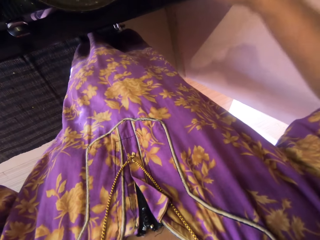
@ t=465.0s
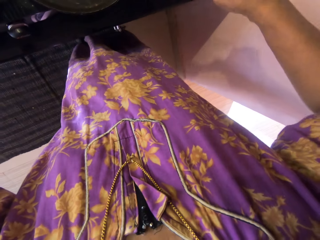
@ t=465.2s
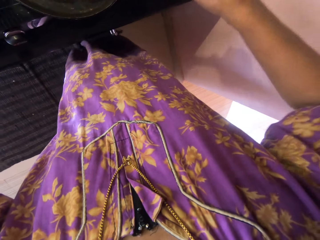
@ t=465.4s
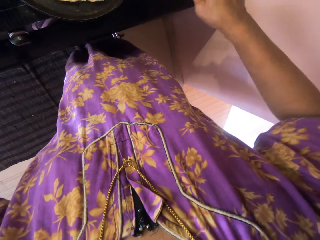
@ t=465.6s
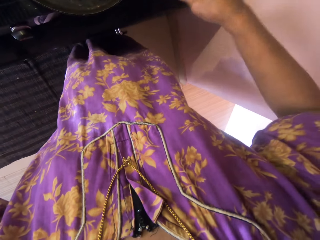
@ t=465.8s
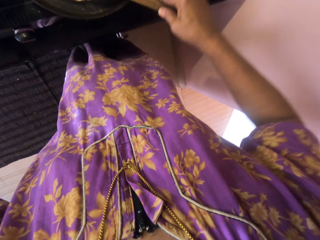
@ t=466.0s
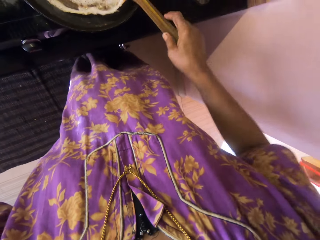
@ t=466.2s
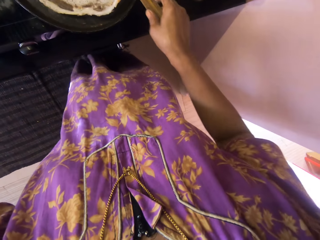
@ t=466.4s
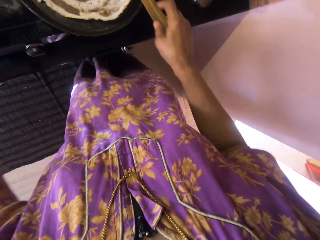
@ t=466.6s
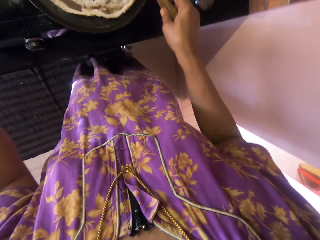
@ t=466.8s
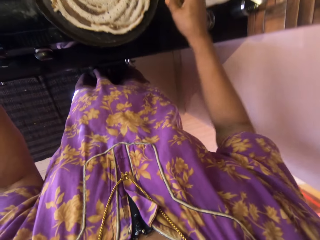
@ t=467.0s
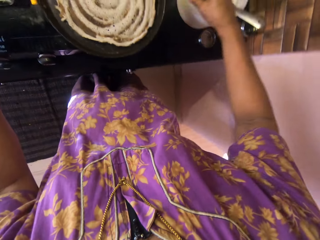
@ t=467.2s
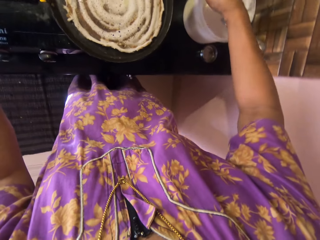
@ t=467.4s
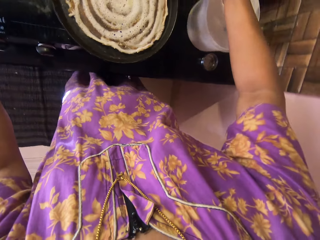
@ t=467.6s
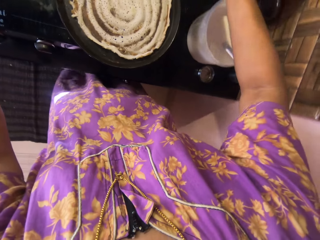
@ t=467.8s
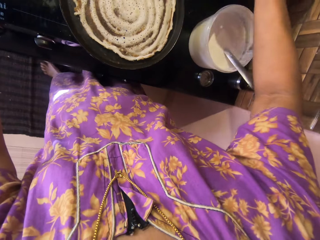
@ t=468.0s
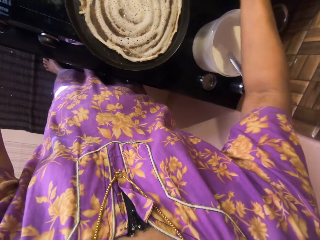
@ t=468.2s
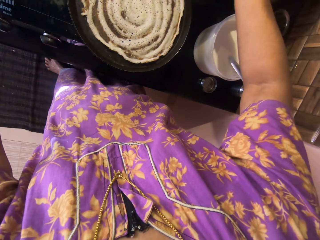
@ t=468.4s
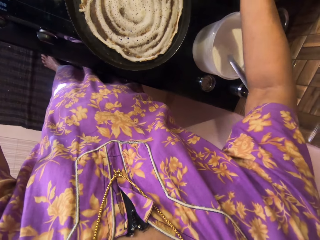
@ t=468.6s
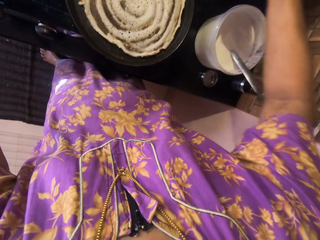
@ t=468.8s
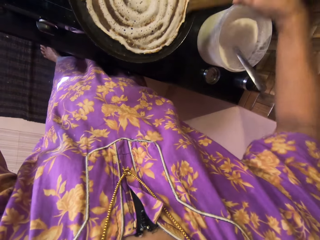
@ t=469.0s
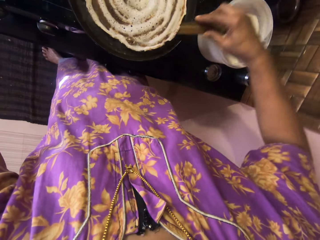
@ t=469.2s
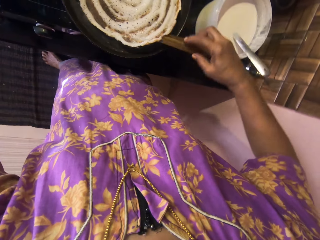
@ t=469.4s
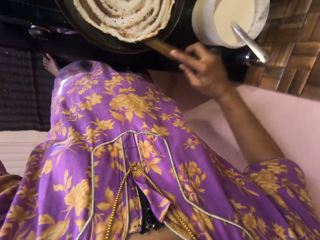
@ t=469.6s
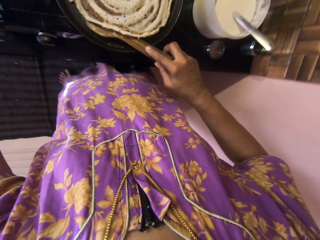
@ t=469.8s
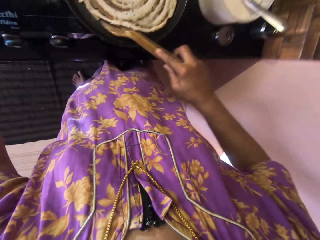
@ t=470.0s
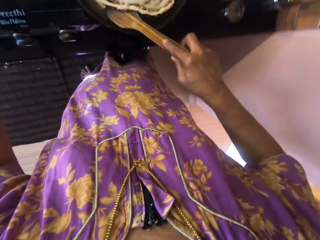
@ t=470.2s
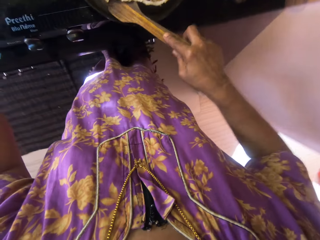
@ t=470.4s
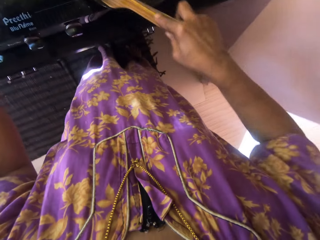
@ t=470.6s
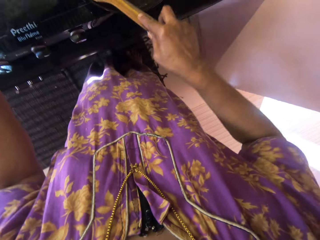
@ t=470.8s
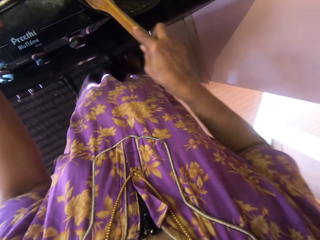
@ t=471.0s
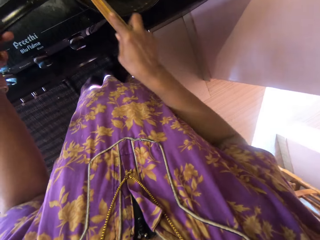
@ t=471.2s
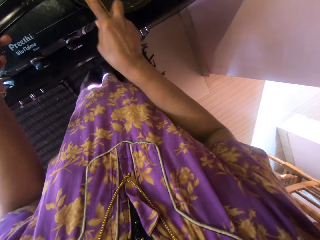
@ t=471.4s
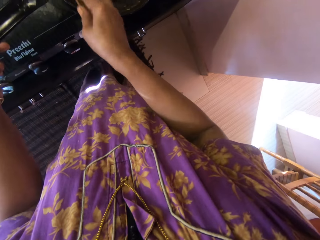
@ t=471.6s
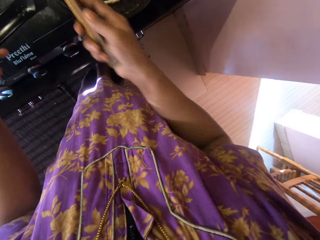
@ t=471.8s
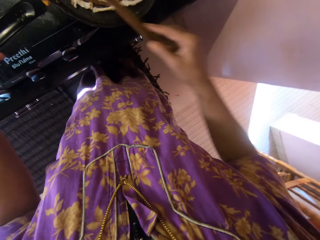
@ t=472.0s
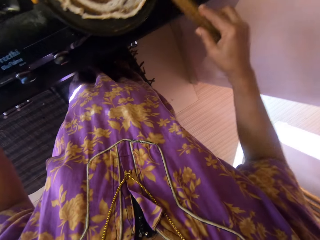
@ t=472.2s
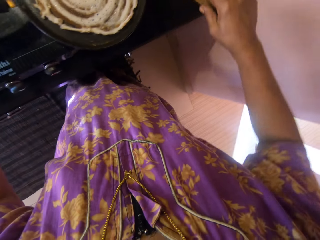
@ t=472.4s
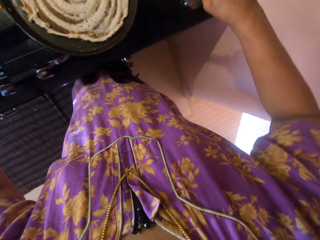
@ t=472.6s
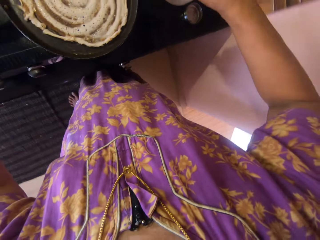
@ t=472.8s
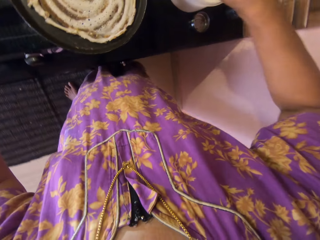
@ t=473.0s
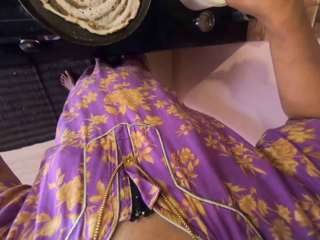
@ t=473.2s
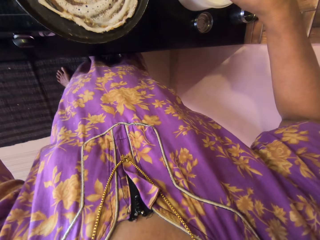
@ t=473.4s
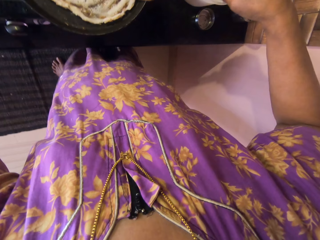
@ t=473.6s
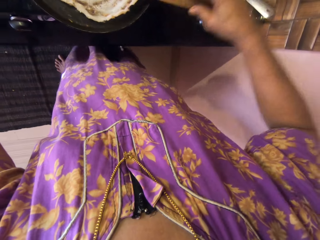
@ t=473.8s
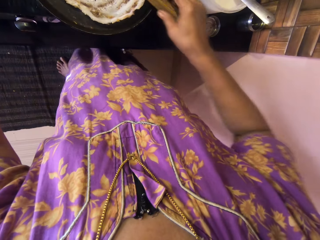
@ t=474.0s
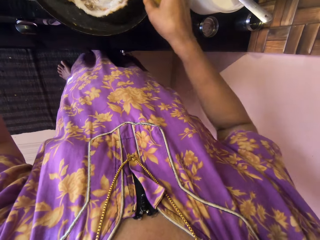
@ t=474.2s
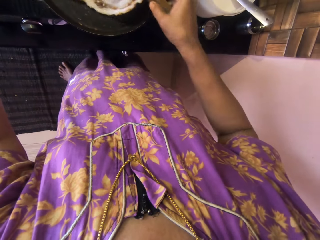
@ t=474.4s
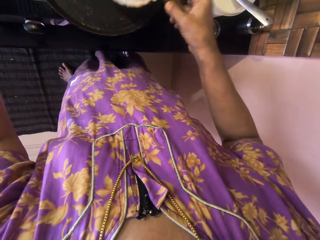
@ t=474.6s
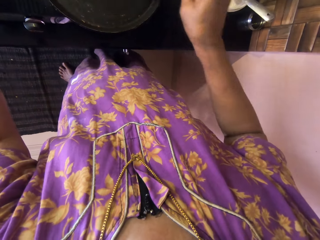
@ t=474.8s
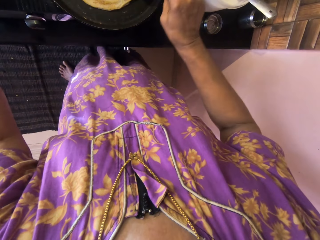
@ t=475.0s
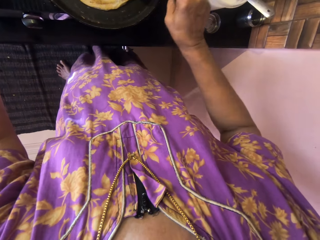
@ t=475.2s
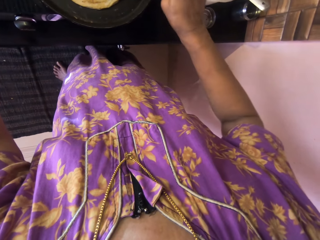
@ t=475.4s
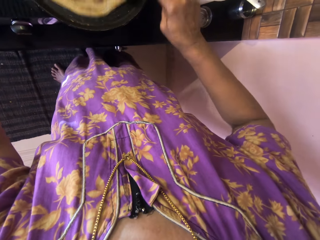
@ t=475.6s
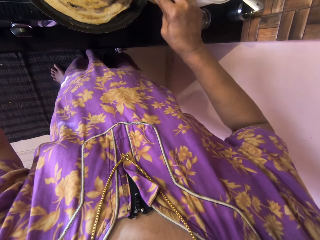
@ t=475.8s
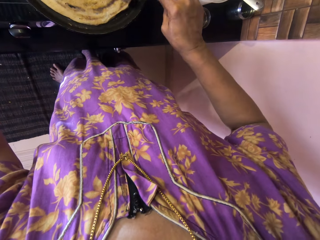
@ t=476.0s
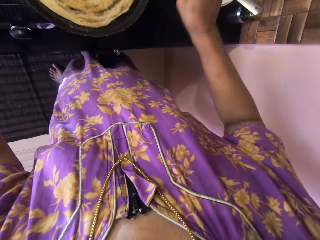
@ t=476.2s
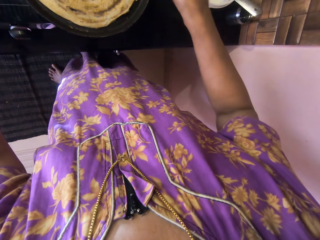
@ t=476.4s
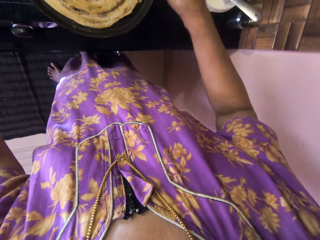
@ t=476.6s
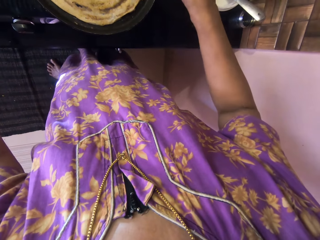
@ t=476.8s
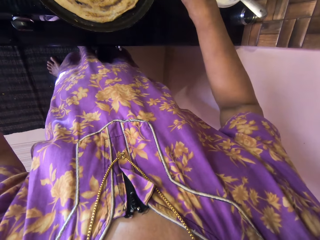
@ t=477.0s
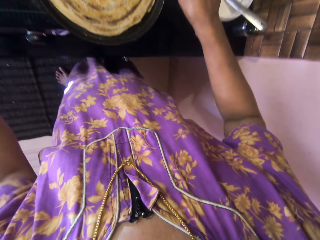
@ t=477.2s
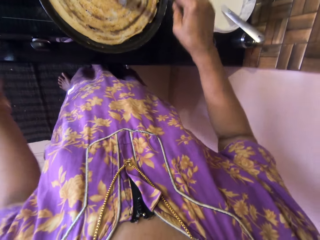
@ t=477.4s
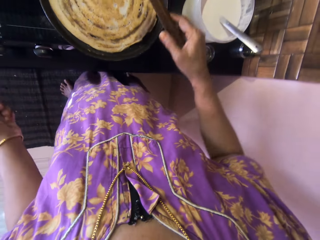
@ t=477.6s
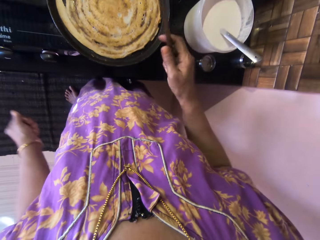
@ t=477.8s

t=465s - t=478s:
The camera wearer flips the pancake in the pan. They move both hands.

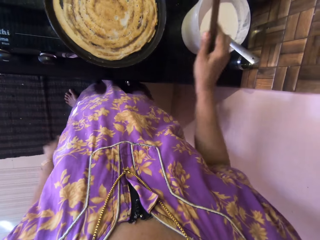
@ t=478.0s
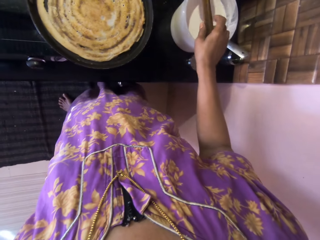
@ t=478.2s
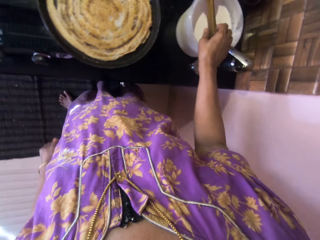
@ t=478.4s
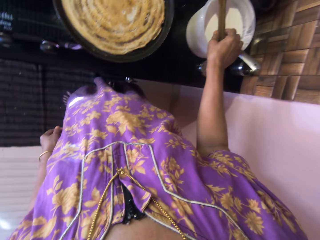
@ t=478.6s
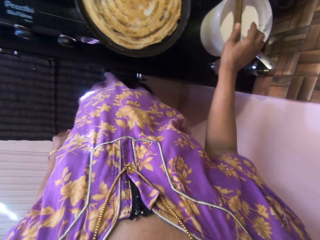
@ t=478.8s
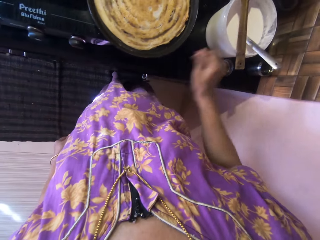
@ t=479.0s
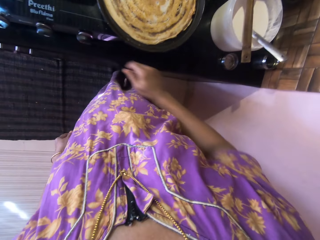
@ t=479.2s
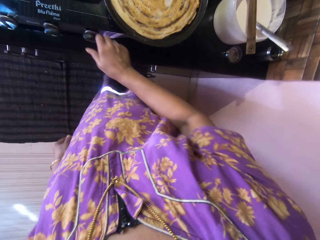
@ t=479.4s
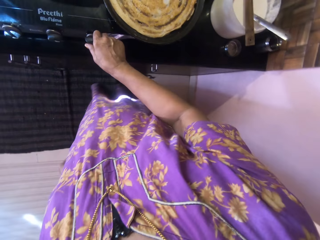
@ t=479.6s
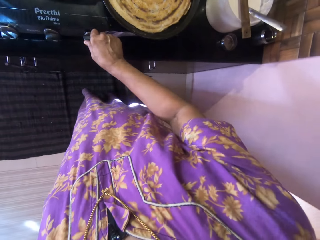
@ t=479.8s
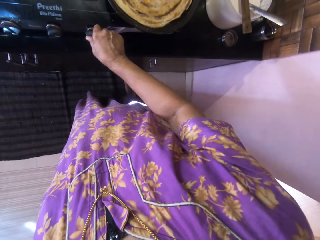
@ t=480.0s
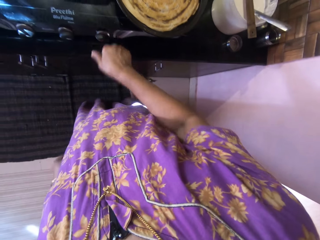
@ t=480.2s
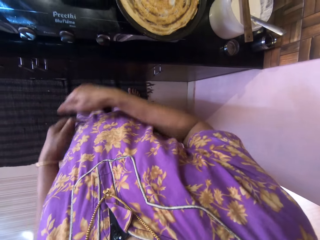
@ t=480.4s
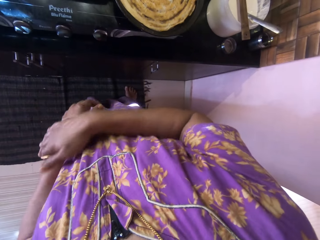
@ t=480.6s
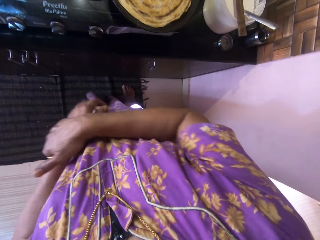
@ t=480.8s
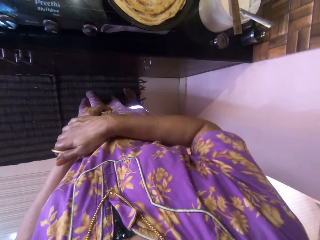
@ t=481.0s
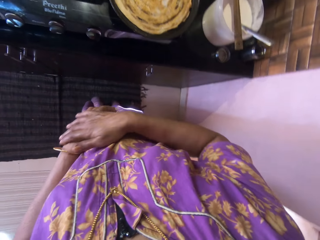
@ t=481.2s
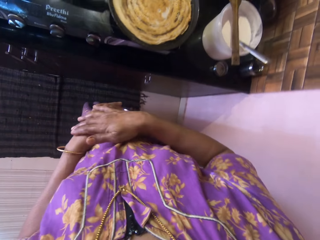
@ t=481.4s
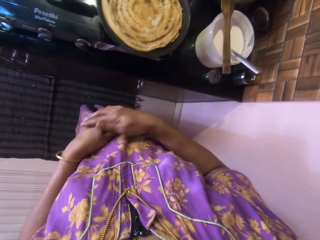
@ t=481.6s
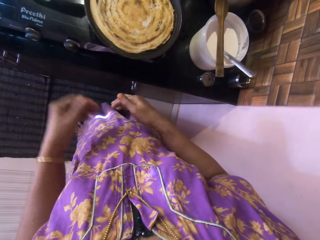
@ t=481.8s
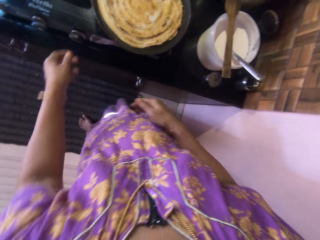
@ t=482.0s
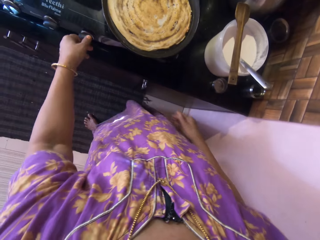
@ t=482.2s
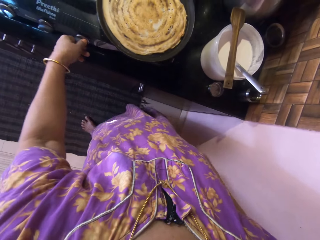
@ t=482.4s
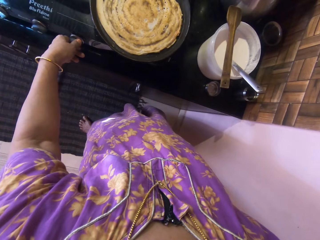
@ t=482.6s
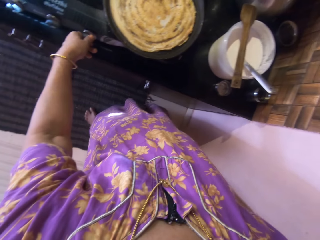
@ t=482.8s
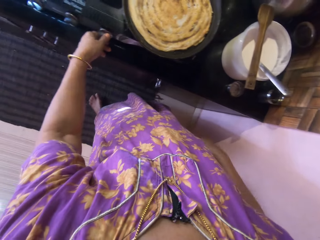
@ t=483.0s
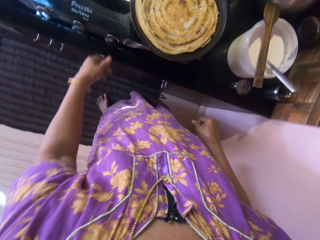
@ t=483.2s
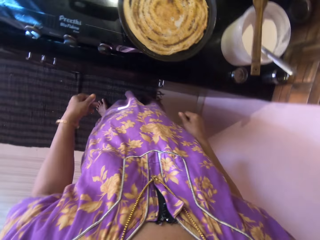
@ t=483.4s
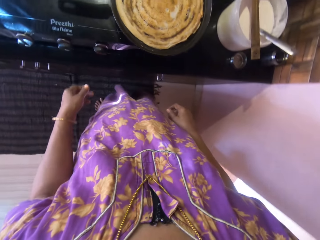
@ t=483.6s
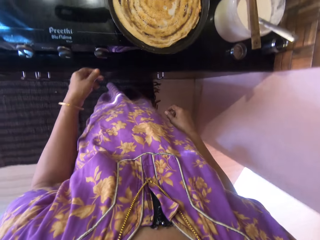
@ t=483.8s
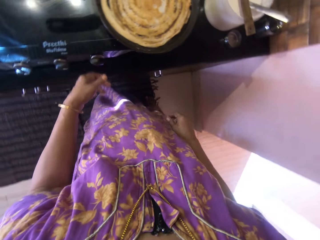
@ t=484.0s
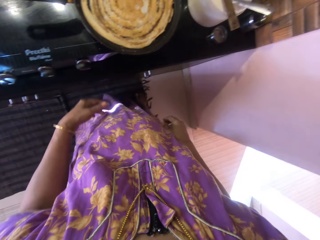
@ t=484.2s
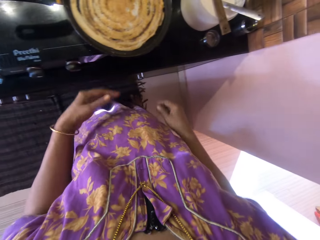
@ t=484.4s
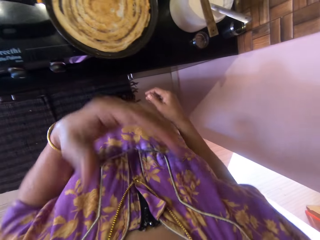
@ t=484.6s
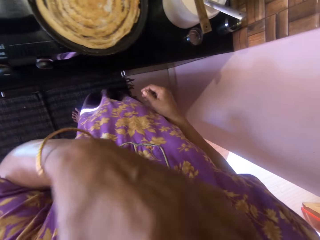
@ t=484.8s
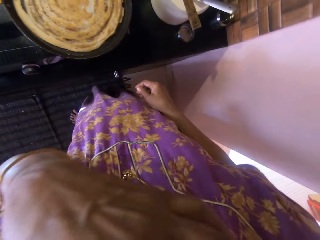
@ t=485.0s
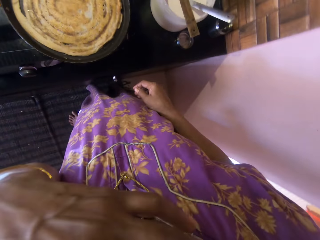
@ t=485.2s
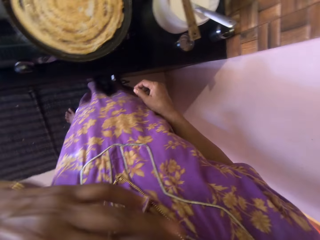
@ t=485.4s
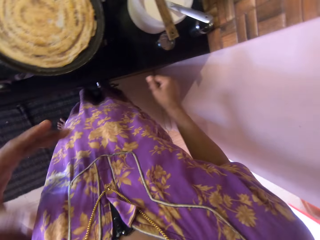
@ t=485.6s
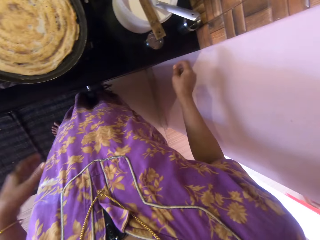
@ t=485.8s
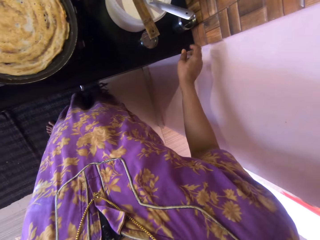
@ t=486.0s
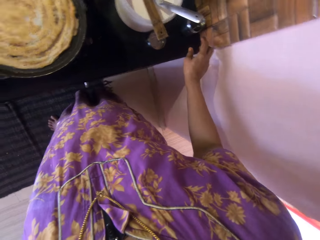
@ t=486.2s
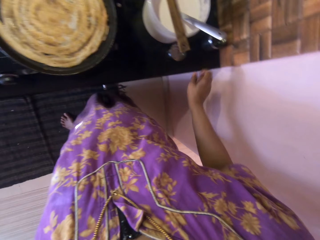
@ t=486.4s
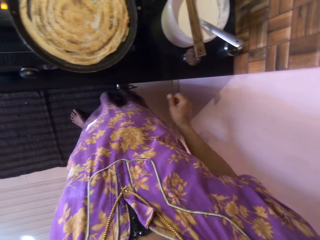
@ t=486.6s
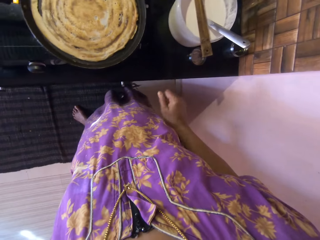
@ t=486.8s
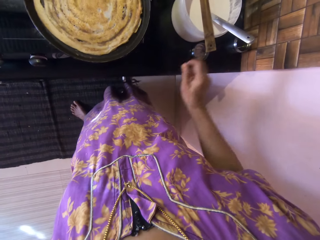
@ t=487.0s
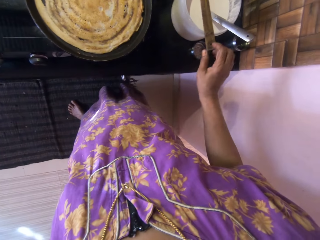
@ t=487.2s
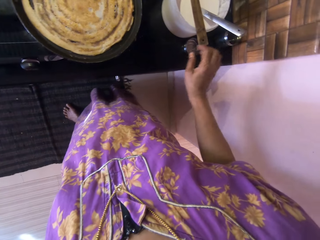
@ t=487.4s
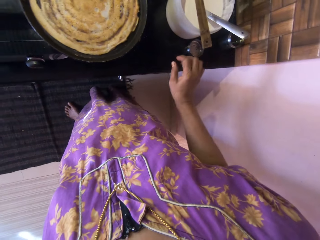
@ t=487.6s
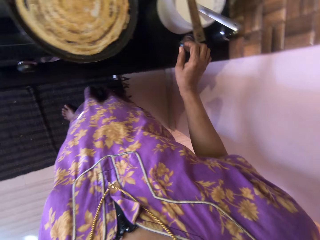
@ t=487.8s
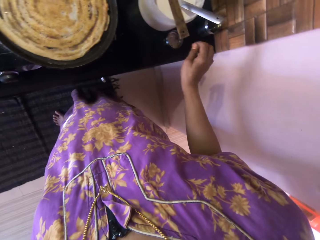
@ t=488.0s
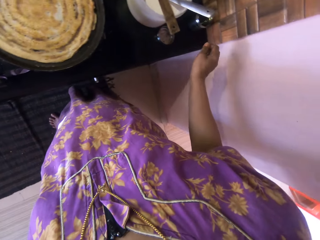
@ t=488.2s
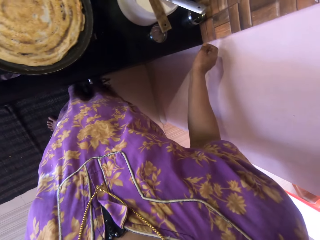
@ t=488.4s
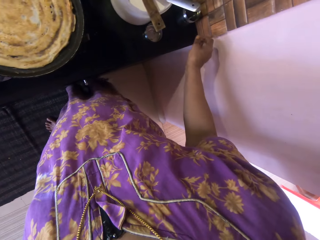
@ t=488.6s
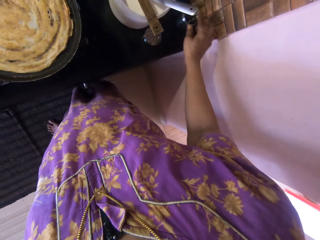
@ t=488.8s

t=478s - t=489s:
The camera wearer drops the wooden spatula on the bowl of pancake mix. She moves the right hand. She adjusts the switch on the cooker. She rubs the left hand with the right hand. She moves the left hand. She adjusts the switch on the cooker. She makes a step. She lifts the left hand. She touches her face. She looks around, moves both hands and looks around.
